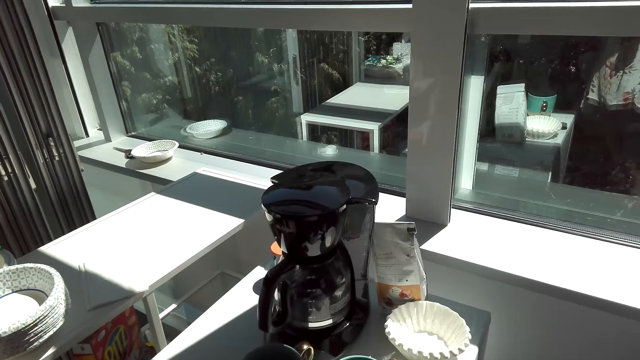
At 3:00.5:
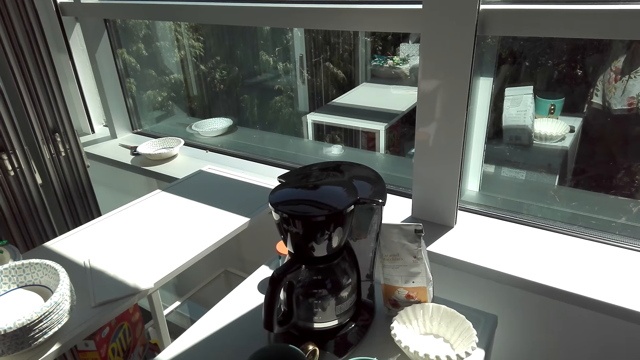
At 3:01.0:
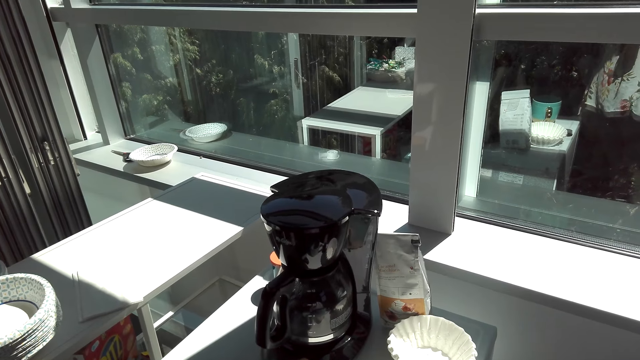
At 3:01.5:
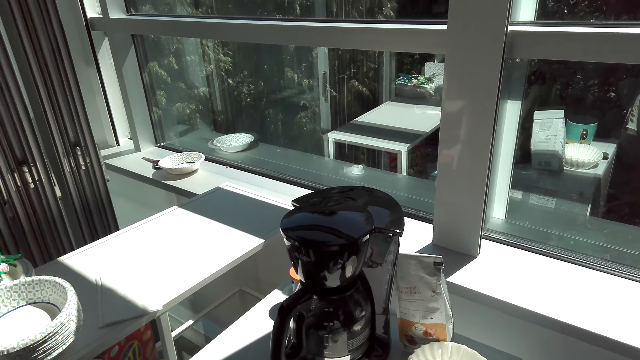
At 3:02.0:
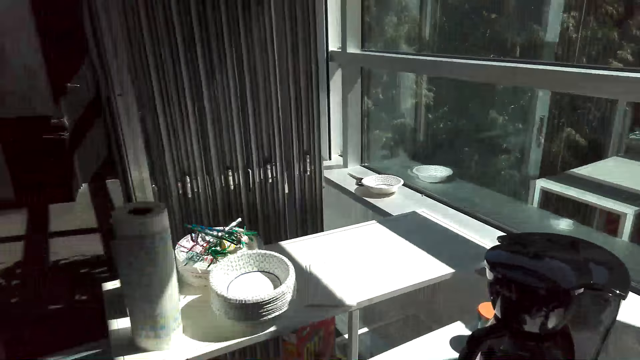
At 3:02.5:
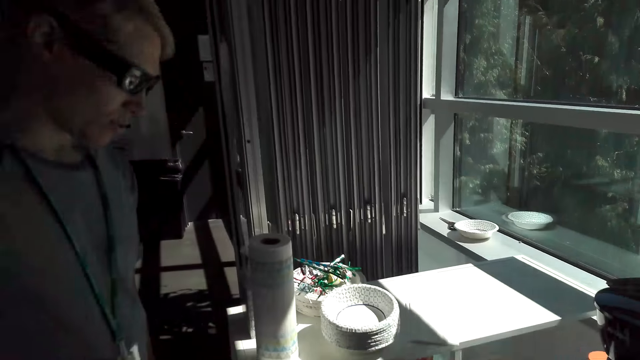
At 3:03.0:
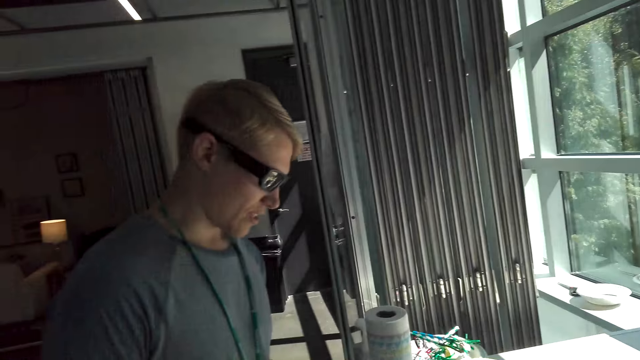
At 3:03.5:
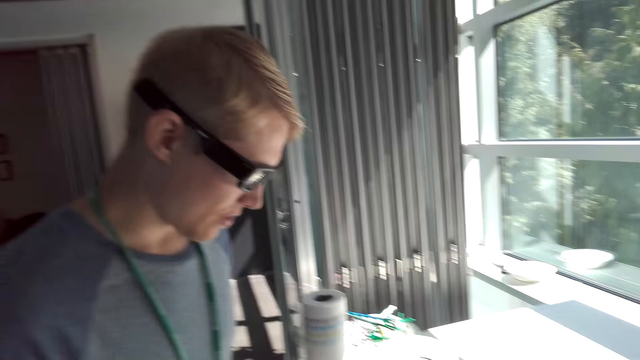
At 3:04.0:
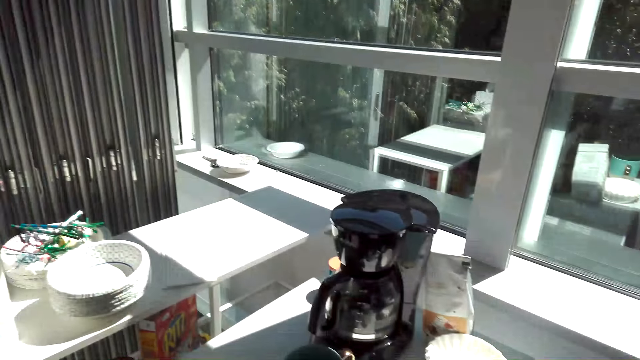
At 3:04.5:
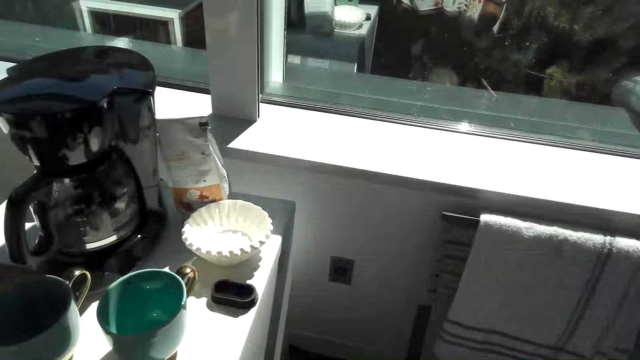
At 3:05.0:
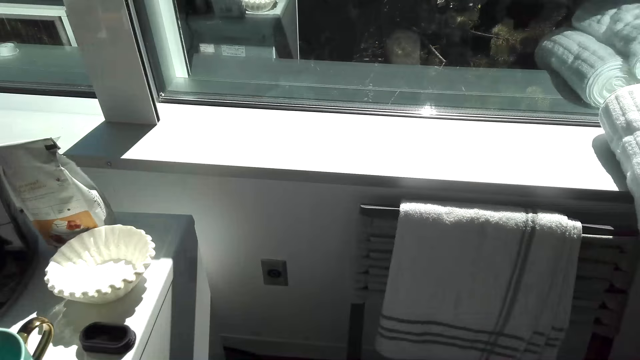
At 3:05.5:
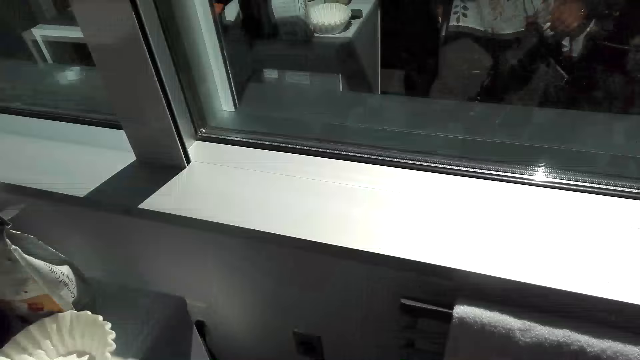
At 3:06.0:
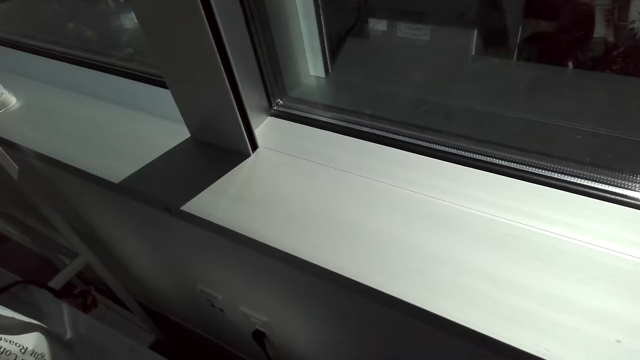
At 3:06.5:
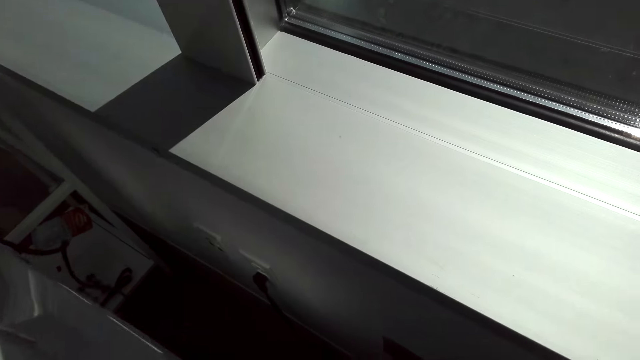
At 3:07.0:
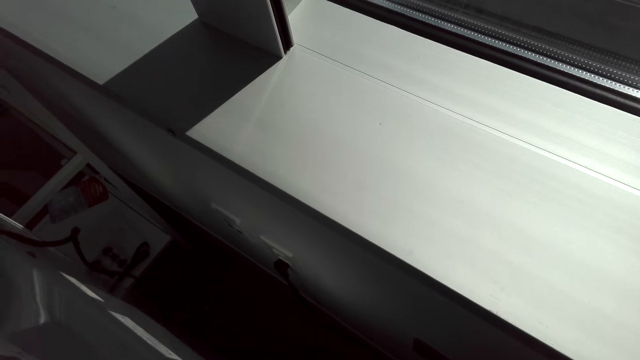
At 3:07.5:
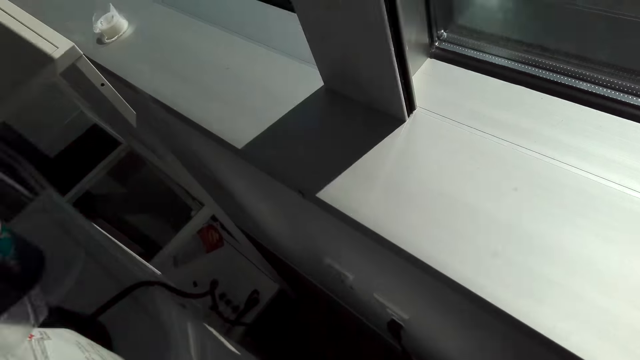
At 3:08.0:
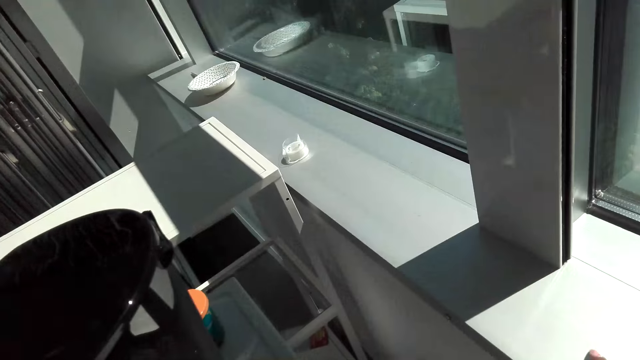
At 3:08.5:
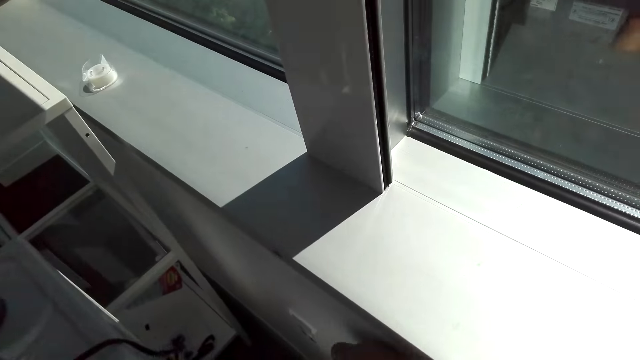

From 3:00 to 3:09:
The camera wearer looks around the top of a fridge. They look at a man.

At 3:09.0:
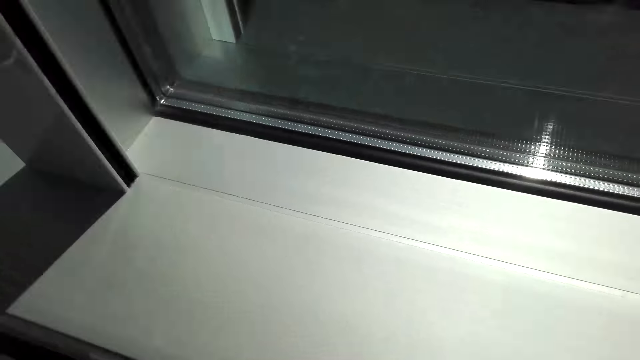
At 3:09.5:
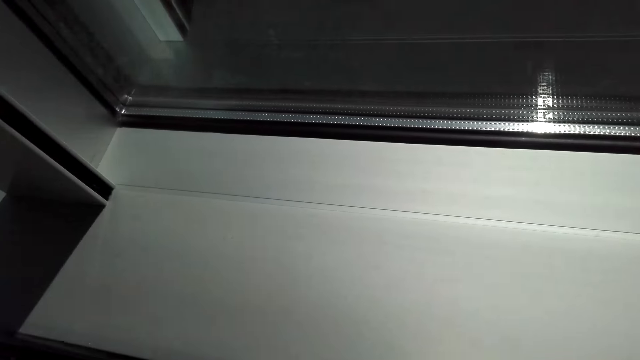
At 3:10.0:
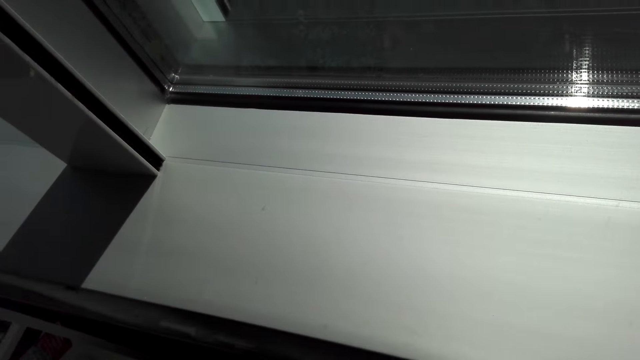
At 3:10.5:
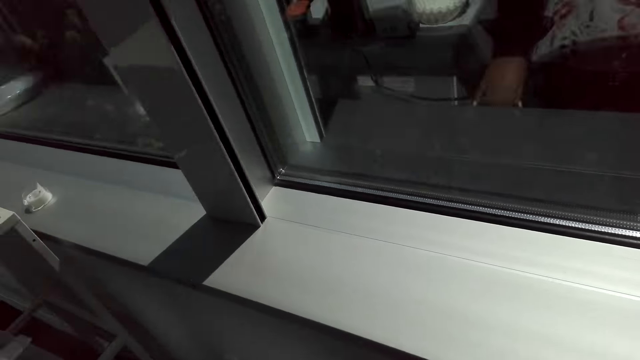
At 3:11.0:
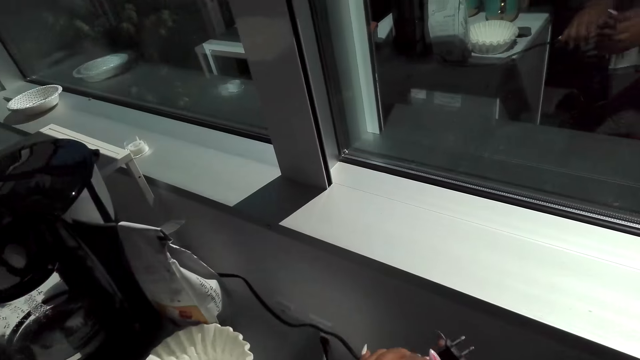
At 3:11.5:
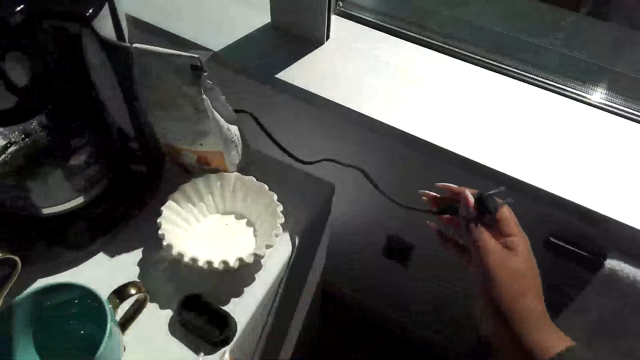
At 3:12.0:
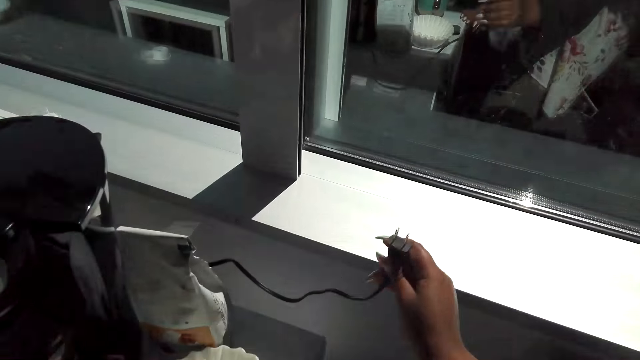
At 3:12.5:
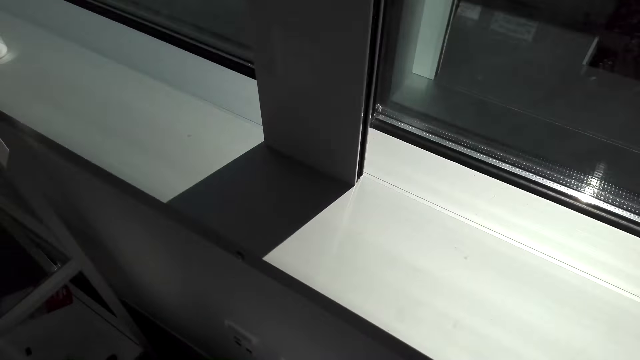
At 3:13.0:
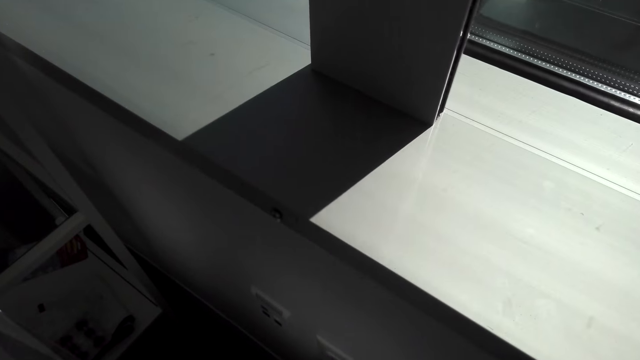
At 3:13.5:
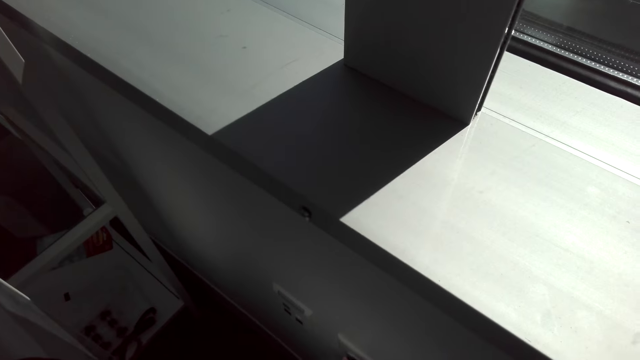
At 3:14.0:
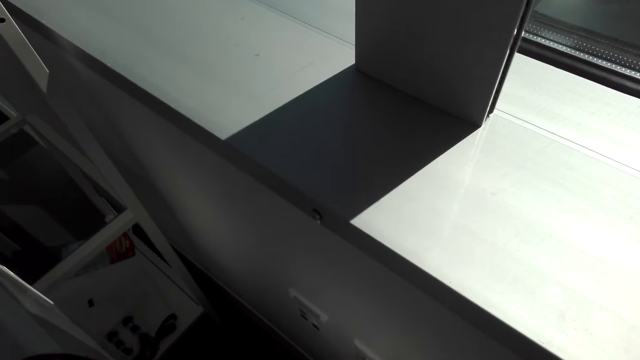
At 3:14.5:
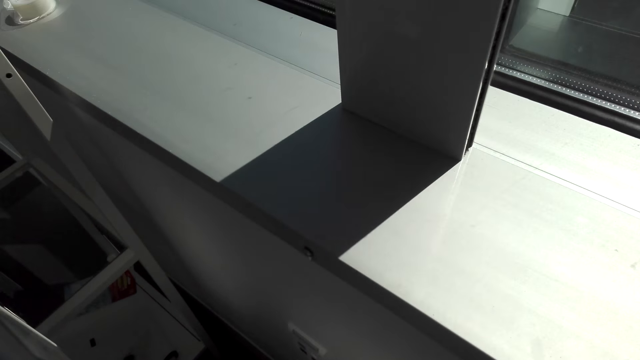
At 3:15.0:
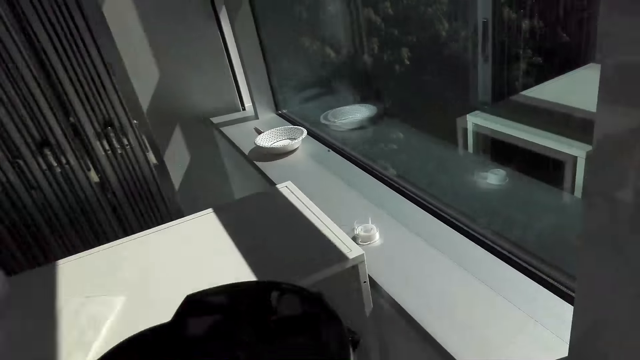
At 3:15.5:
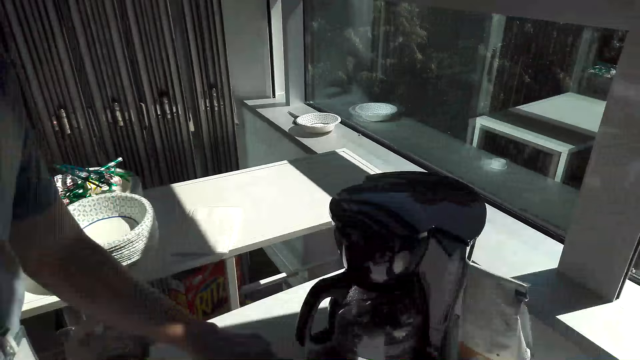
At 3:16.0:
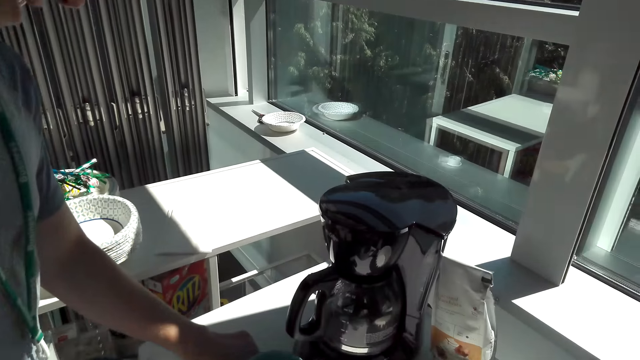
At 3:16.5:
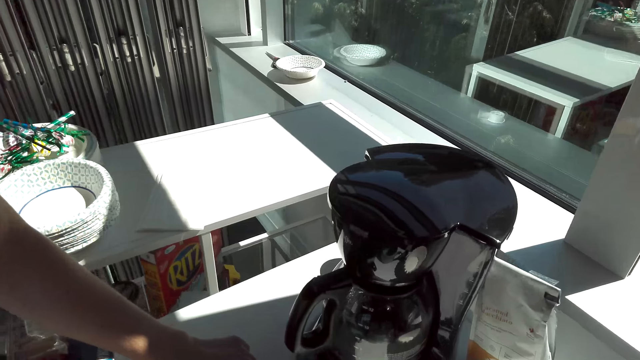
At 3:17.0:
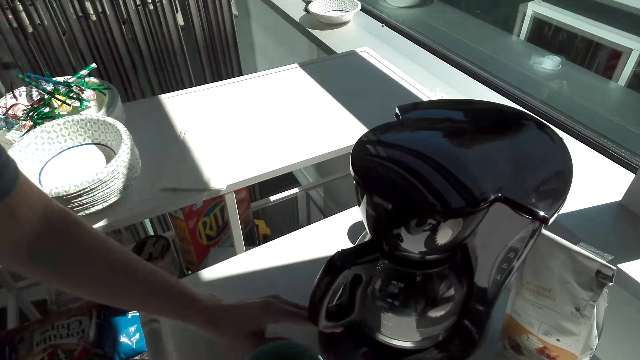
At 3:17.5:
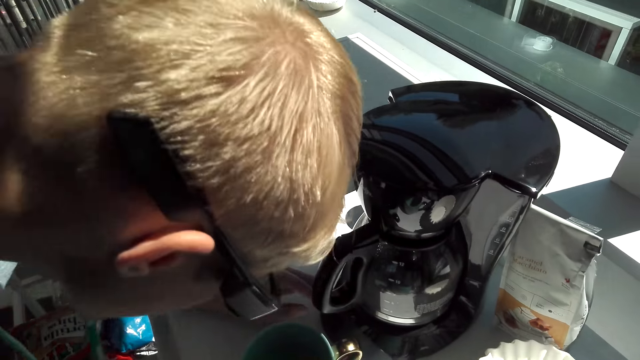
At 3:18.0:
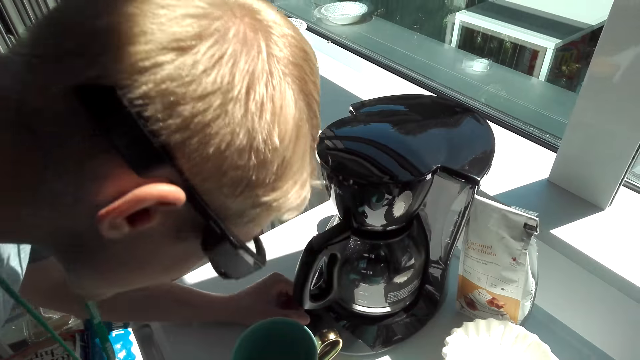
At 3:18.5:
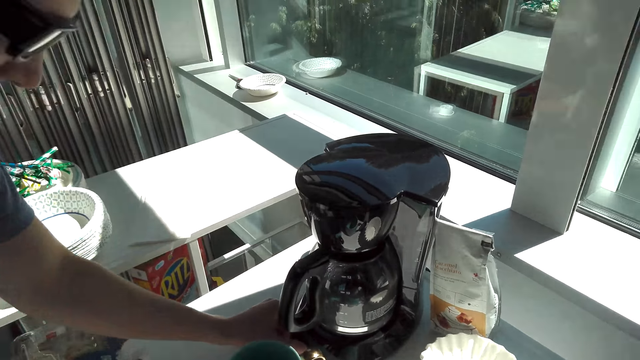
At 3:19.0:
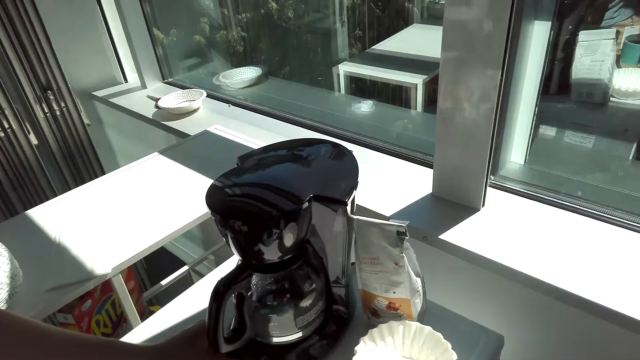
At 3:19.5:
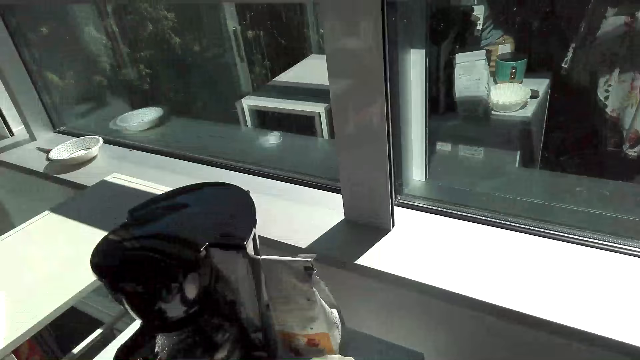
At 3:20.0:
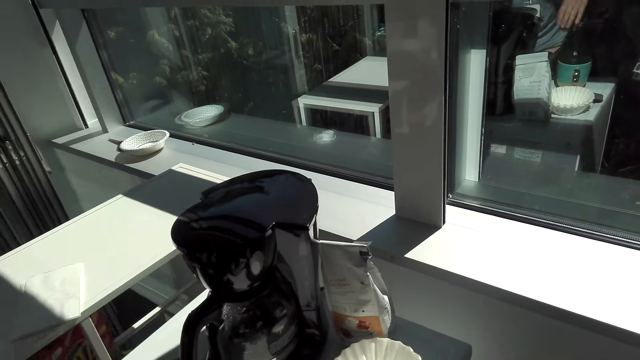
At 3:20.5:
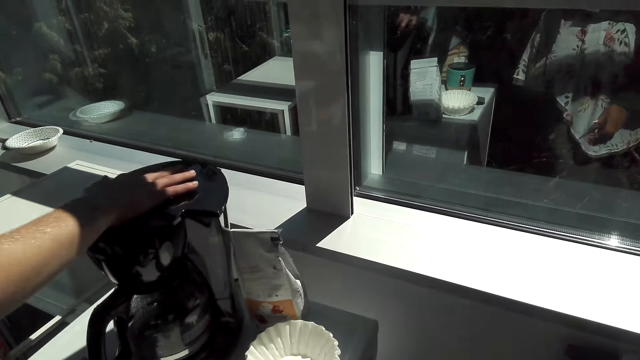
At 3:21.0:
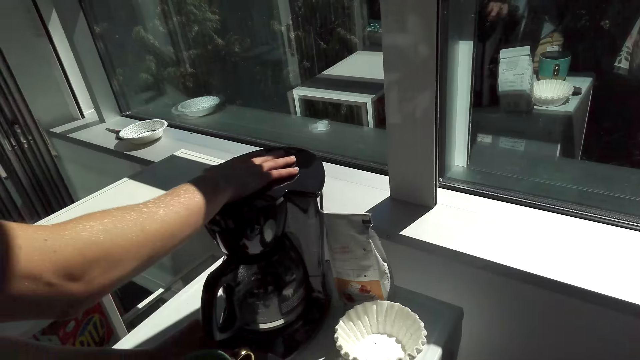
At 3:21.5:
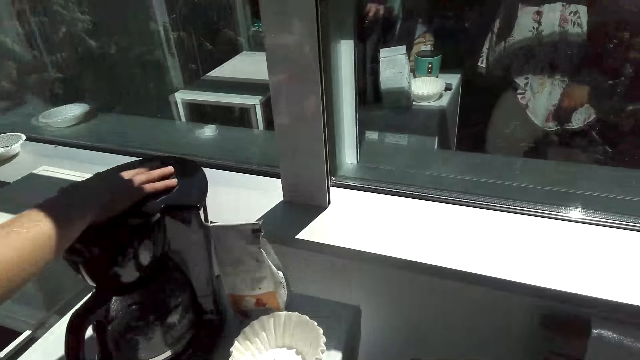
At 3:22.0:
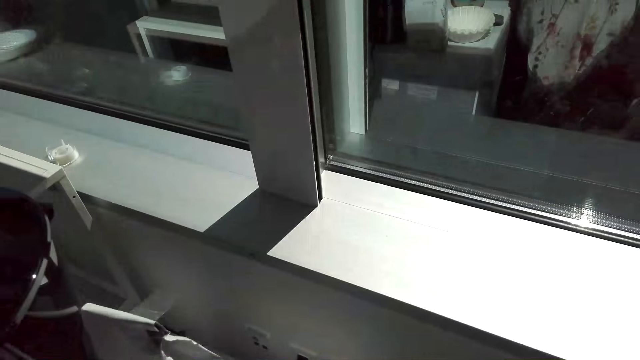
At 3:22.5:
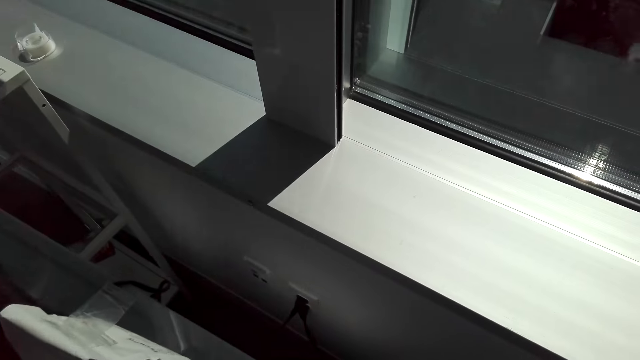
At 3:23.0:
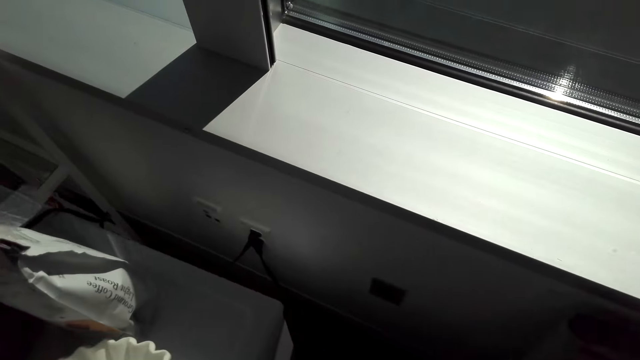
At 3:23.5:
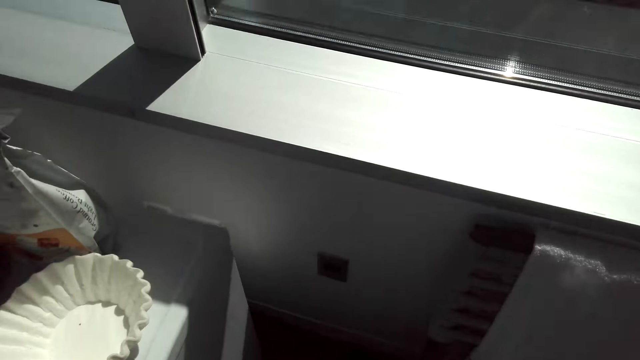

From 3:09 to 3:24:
The camera wearer holds the coffee maker cable. A man places his right hand on the coffee maker lid. The man holds the coffee maker lid.
